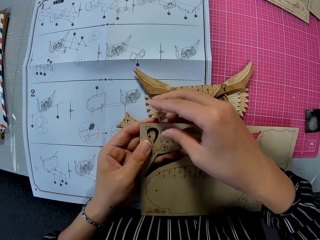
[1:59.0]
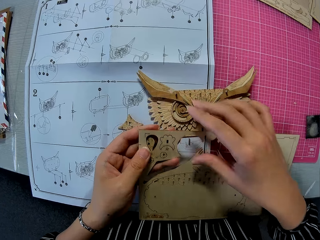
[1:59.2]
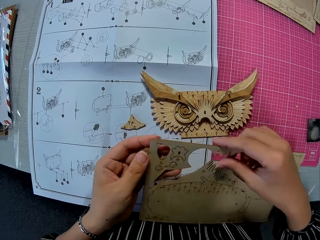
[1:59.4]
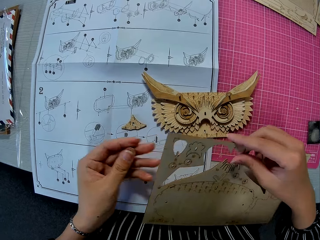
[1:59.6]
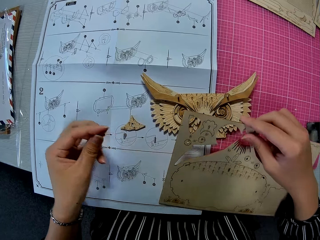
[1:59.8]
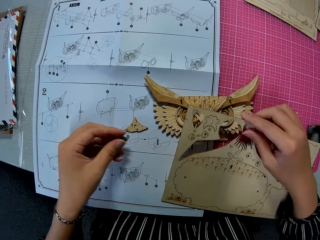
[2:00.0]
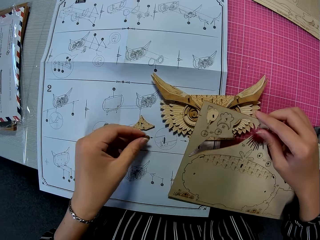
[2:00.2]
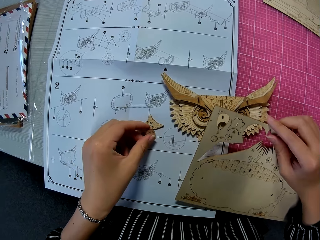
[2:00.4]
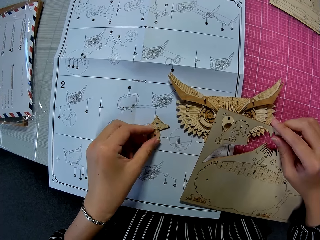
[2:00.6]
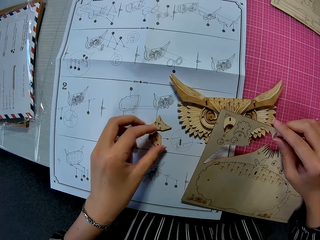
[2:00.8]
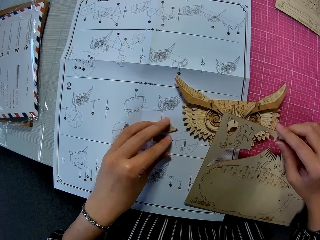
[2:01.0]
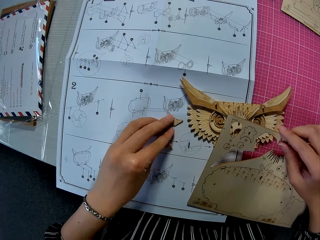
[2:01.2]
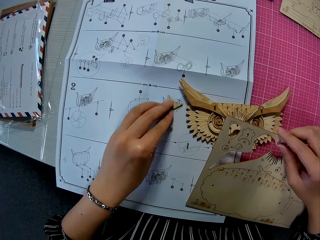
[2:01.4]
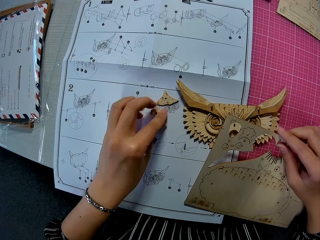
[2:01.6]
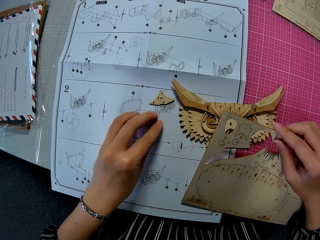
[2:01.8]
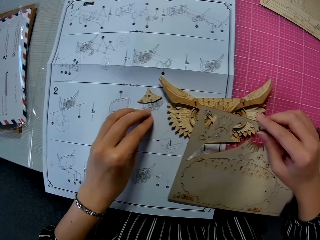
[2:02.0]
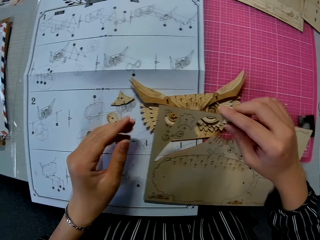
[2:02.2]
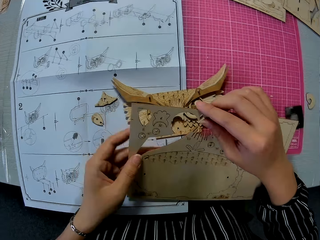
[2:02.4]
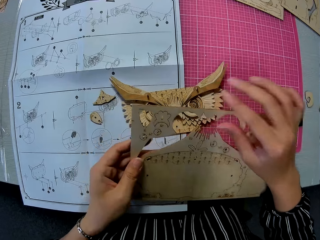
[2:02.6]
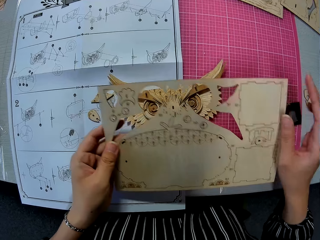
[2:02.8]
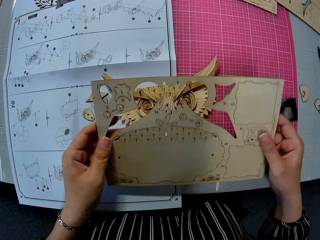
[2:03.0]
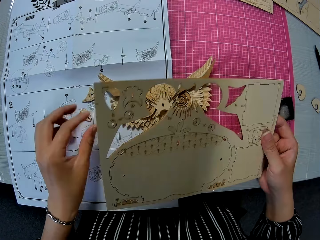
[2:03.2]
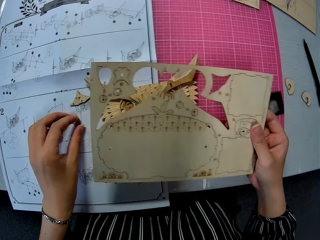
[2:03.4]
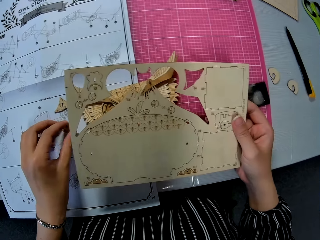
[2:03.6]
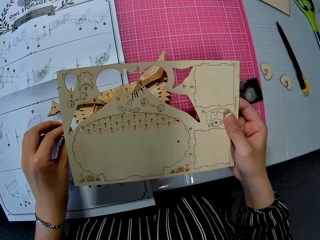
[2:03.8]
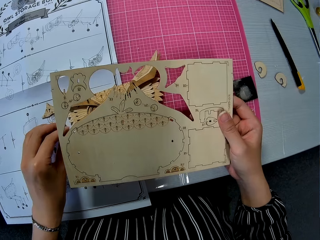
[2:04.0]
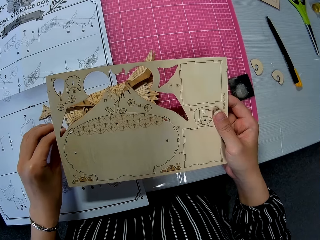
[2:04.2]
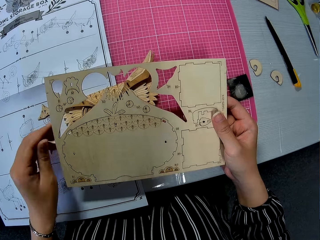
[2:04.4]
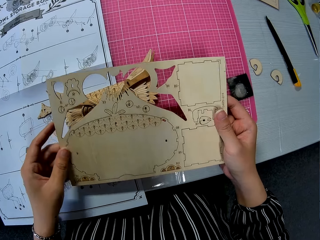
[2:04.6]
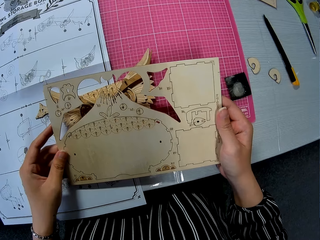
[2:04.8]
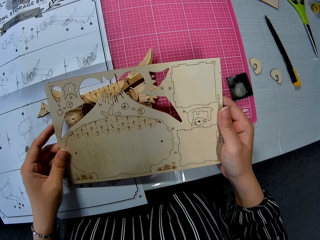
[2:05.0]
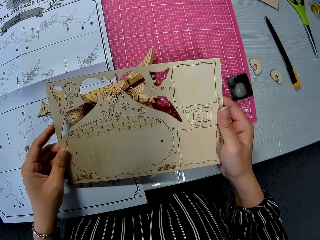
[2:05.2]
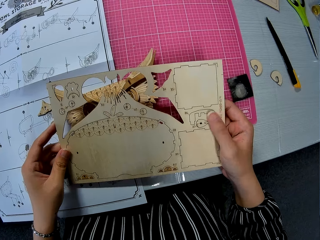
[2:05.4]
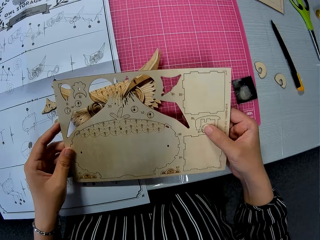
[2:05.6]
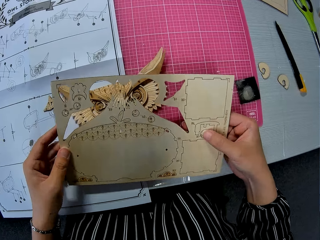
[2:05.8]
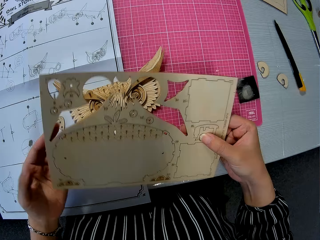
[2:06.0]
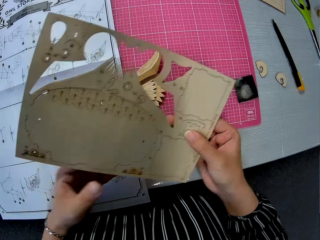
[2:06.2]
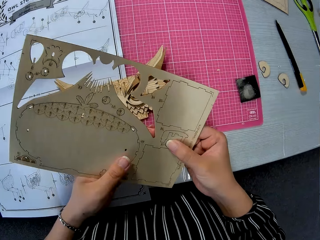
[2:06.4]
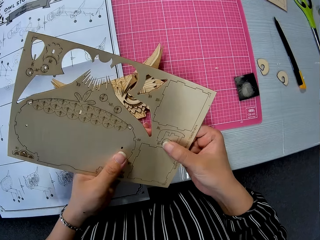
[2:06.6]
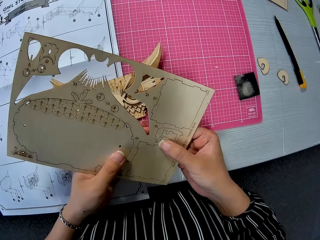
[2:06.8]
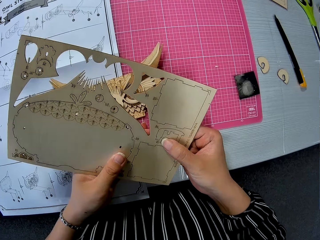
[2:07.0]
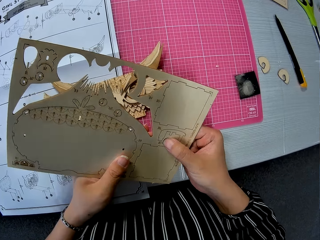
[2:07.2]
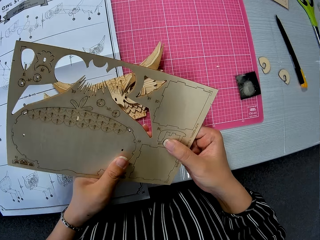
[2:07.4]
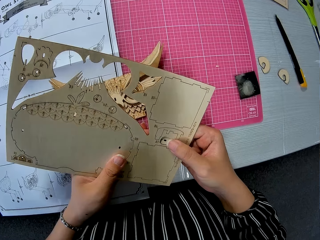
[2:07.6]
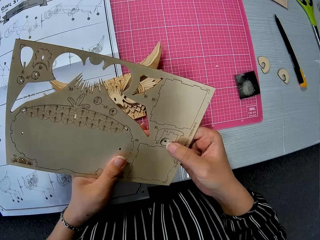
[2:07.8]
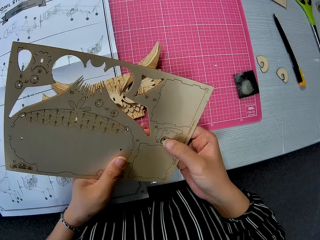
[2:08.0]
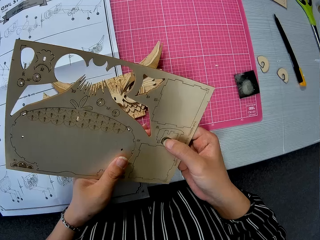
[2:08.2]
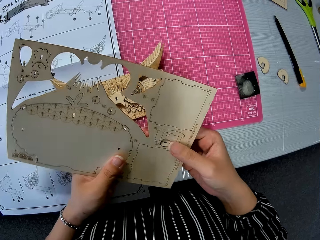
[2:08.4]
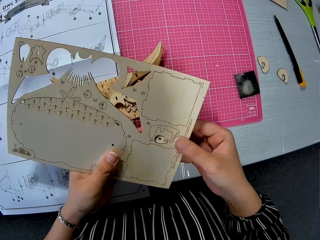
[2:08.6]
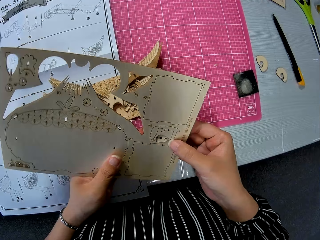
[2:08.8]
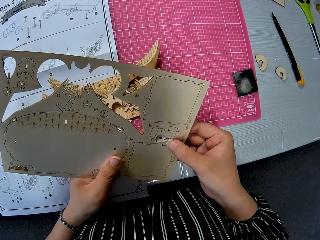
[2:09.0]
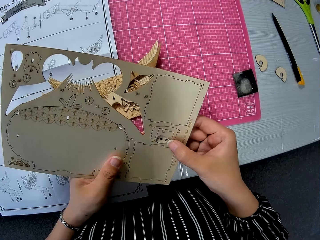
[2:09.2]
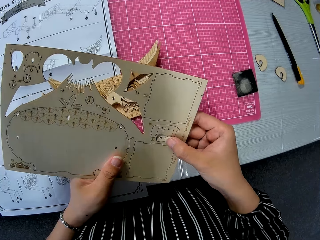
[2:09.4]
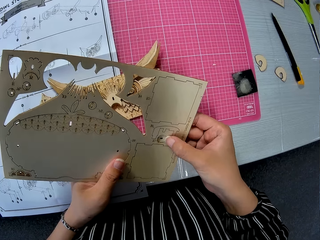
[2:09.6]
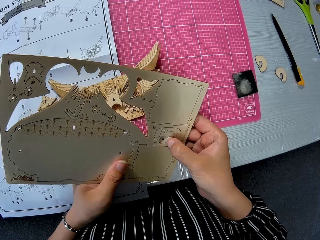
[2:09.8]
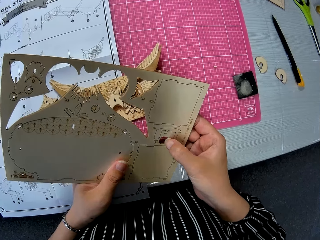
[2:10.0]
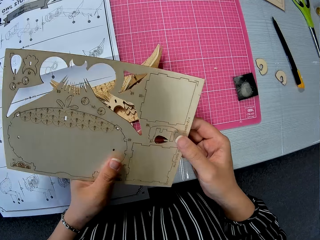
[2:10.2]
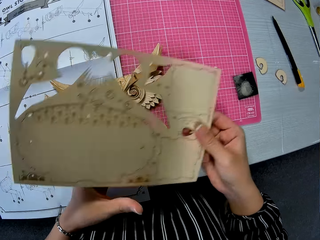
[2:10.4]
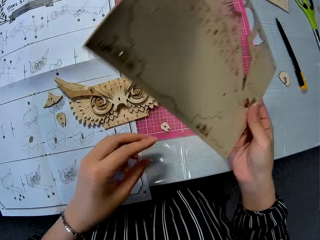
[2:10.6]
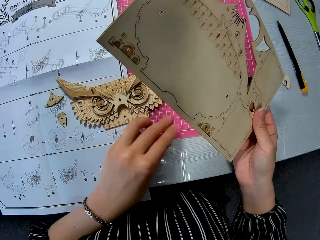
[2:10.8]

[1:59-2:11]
The camera wearer removes the laser cut craft. She drops the wooden puzzle sheet piece on the table. She moves the wooden puzzle sheet pieces on the blueprint with her left hand. She moves the laser cut craft kit. She holds the wooden puzzle sheet with both hands. She turns the laser cut craft kit. She presses the laser cut craft. She detaches a piece from the wooden puzzle sheet in her hand. She removes the laser cut craft.

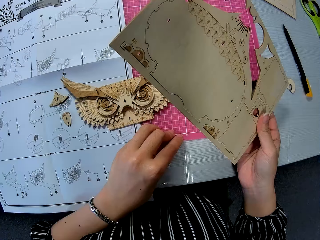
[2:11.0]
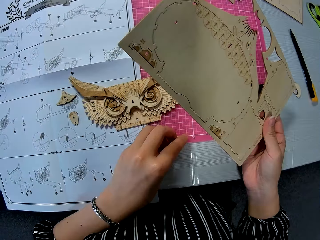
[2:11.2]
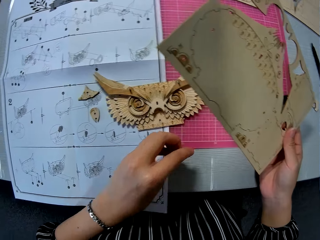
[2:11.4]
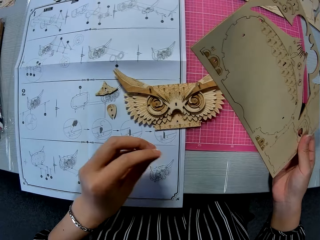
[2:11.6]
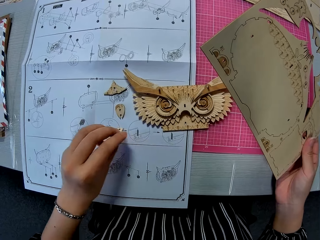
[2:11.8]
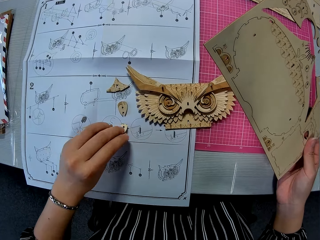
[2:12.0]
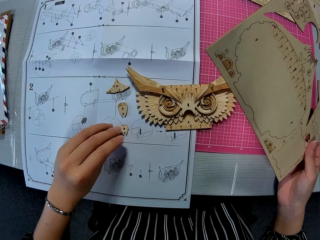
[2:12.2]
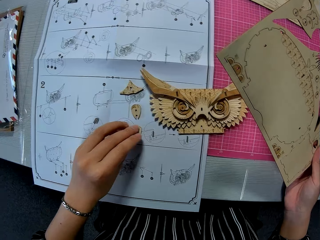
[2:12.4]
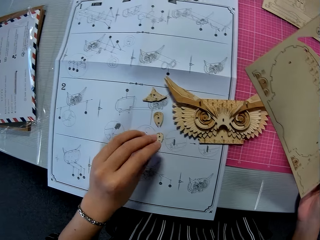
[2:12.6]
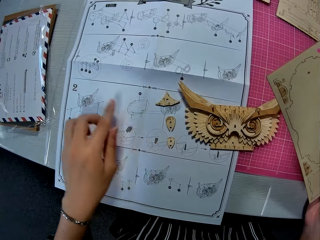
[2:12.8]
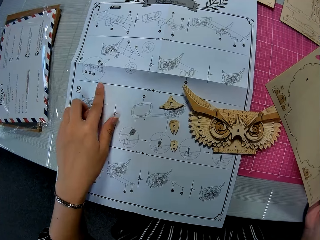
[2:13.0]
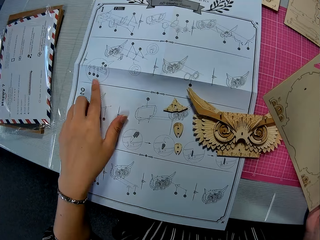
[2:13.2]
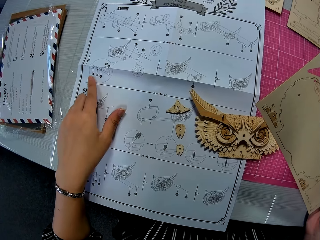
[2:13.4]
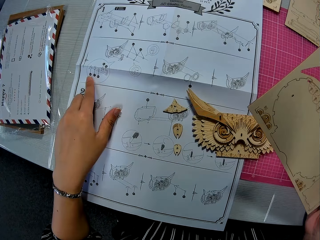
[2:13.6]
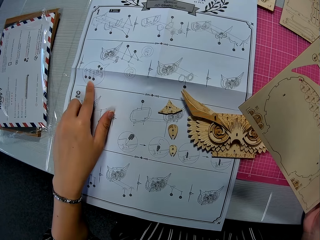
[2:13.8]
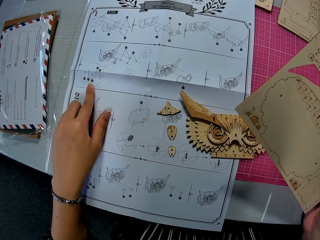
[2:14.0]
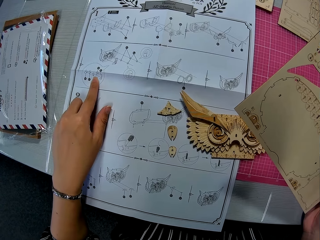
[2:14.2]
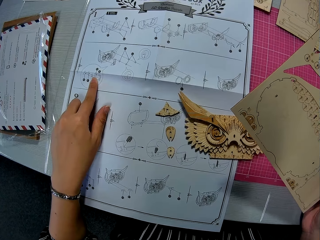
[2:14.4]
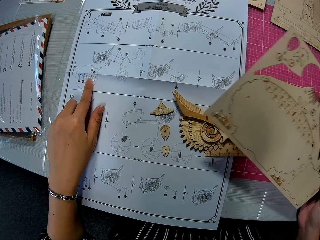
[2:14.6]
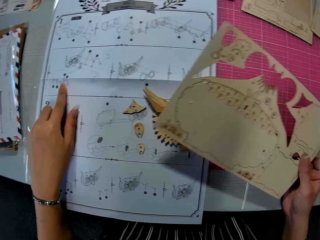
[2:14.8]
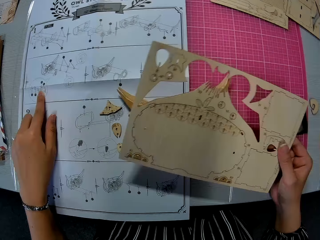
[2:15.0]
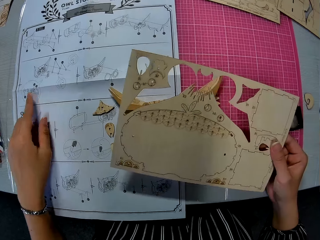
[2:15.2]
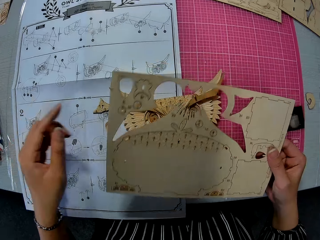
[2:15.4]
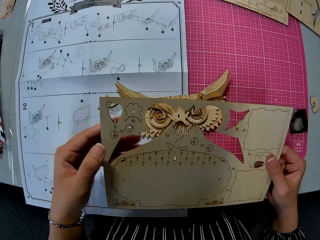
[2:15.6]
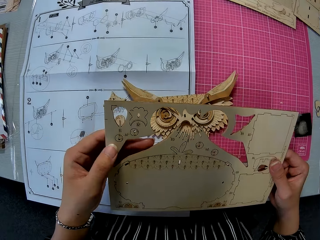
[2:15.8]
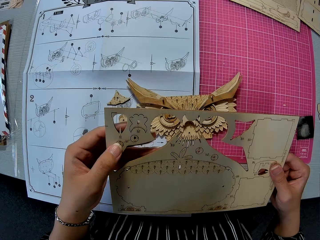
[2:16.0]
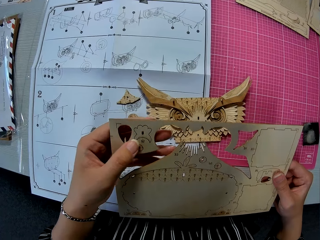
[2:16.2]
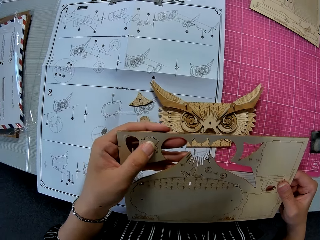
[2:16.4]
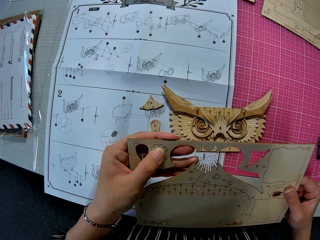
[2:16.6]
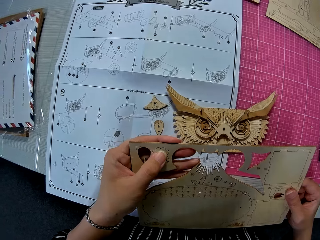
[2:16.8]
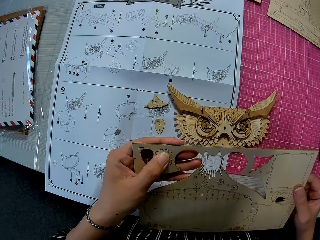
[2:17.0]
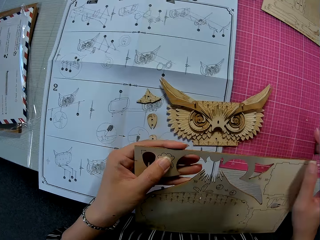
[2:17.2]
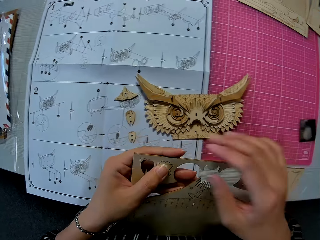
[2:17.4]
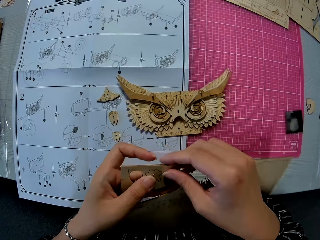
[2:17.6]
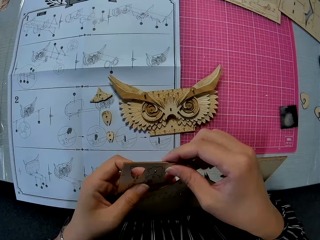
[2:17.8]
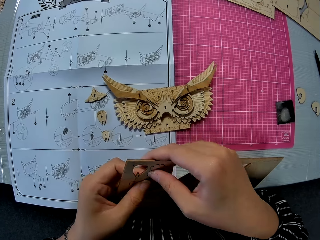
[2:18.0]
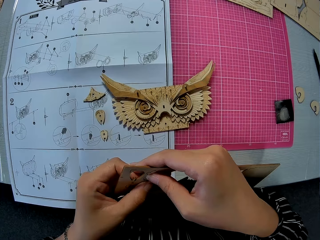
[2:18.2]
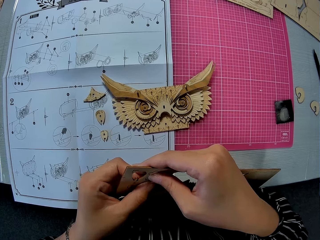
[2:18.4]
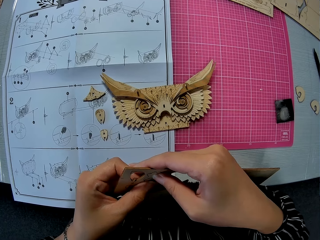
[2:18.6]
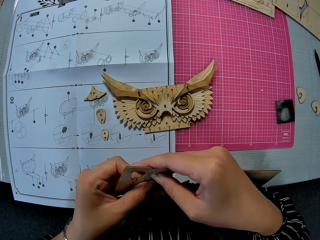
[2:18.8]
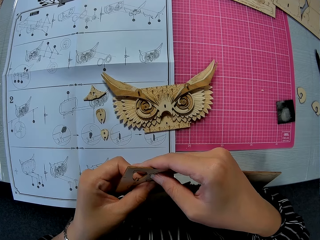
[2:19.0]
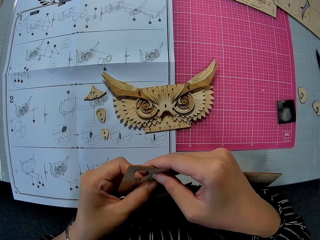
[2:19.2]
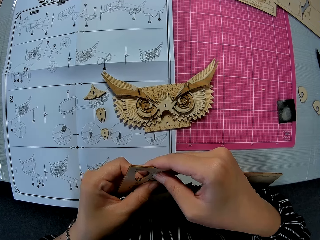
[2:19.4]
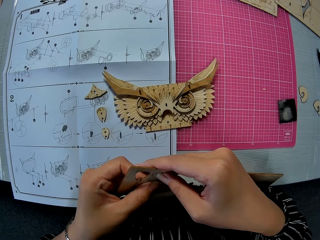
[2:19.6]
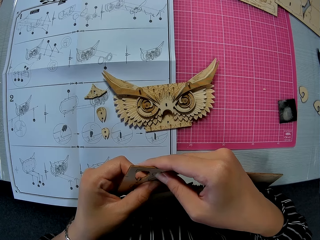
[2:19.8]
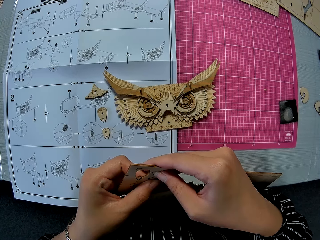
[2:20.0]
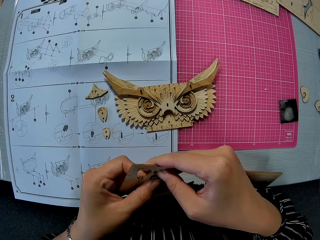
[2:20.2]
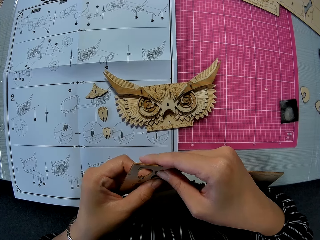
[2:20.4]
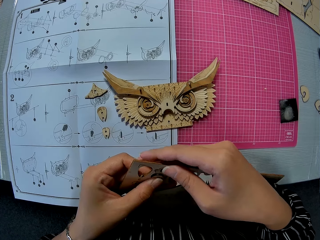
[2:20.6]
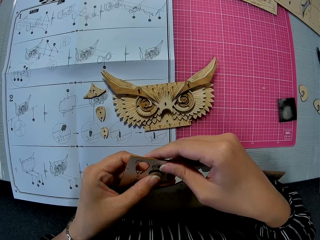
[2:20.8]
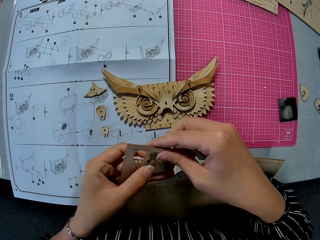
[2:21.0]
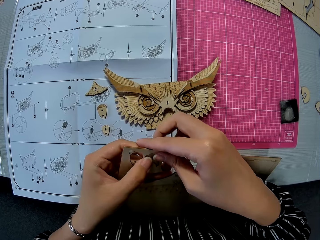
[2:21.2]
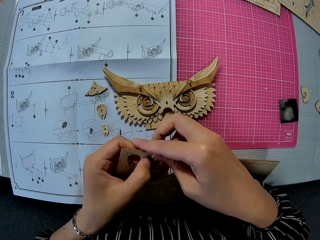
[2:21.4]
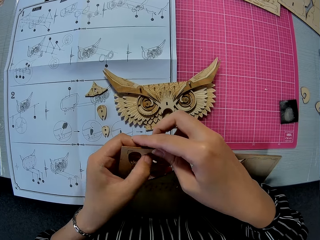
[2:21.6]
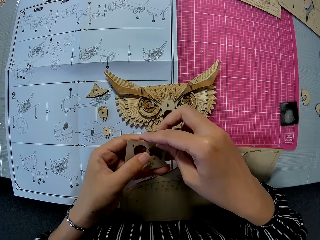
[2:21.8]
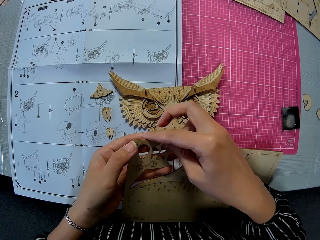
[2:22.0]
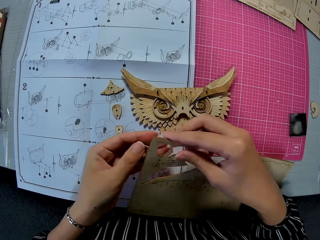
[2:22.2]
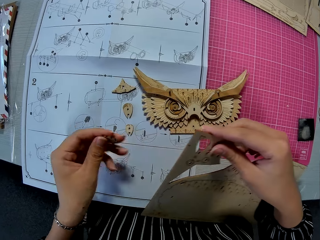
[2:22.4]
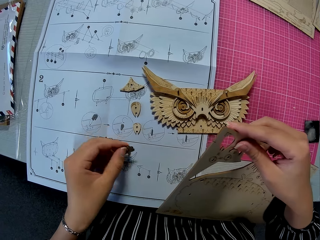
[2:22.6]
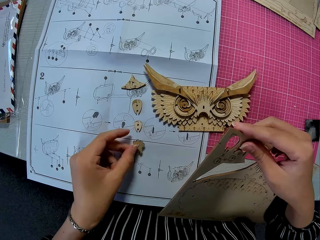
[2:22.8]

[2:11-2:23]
The camera wearer drops the wooden puzzle sheet piece or laser cut craft on the table. She picks the laser cut craft. She points at the manual. She places her left hand on the blueprint on the table. She moves the laser cut craft. She holds the wooden puzzle sheet with both hands. She moves the laser cut craft. She detaches a piece from the wooden puzzle sheet in her hand. She puts the laser cut craft on the manual.
